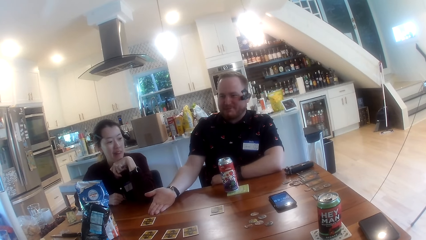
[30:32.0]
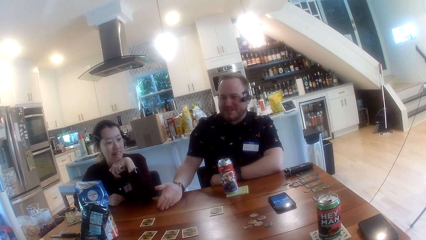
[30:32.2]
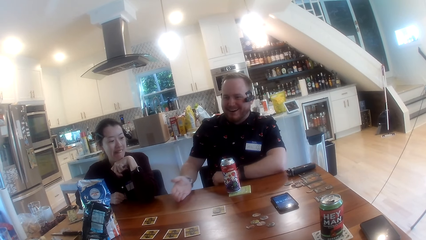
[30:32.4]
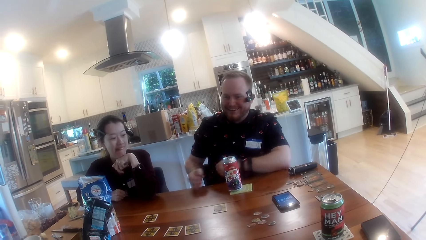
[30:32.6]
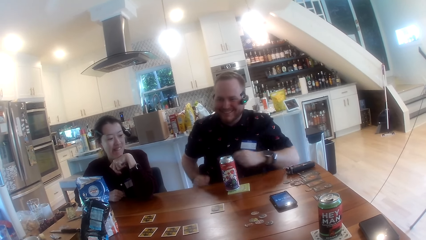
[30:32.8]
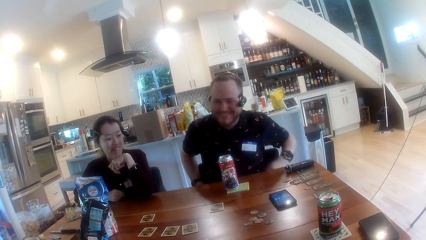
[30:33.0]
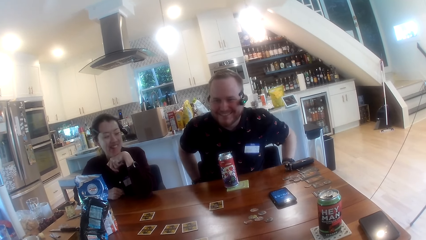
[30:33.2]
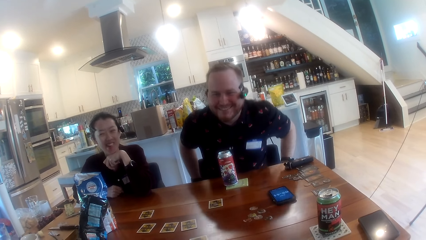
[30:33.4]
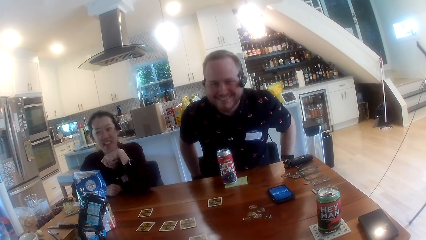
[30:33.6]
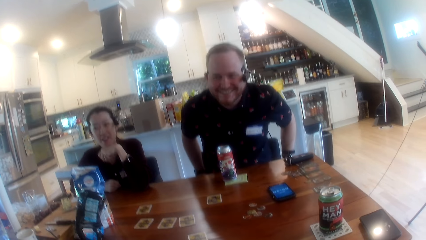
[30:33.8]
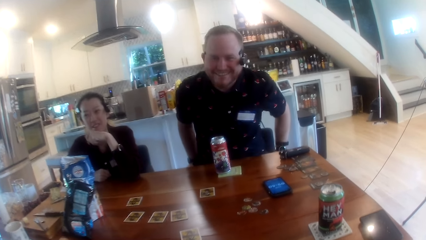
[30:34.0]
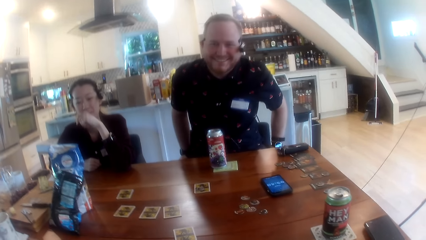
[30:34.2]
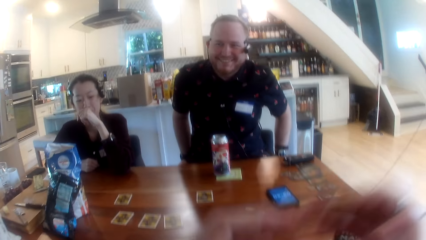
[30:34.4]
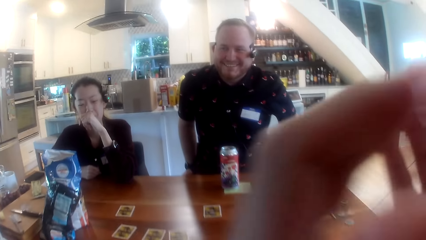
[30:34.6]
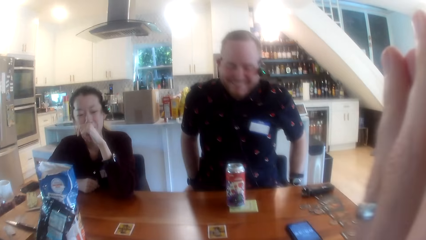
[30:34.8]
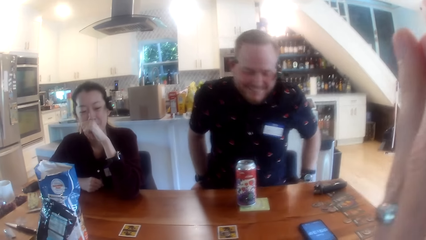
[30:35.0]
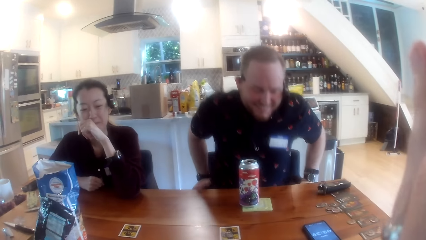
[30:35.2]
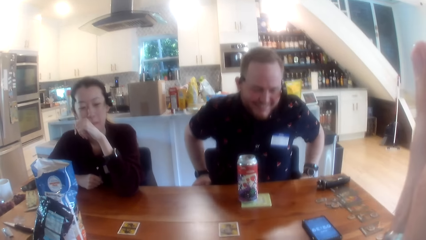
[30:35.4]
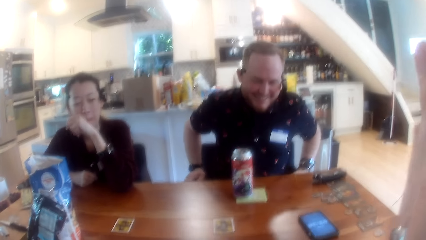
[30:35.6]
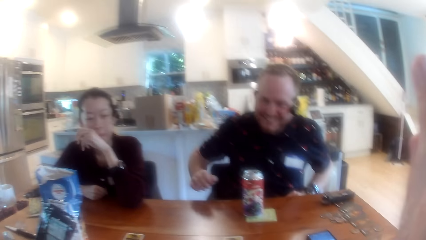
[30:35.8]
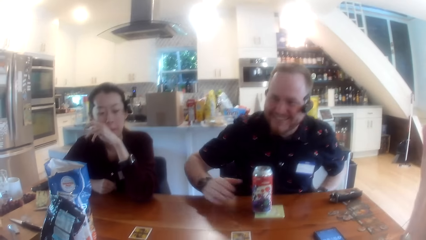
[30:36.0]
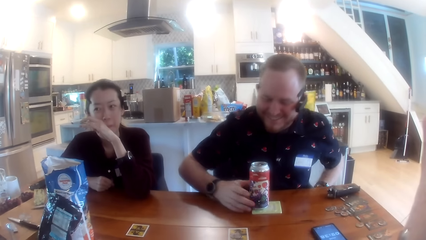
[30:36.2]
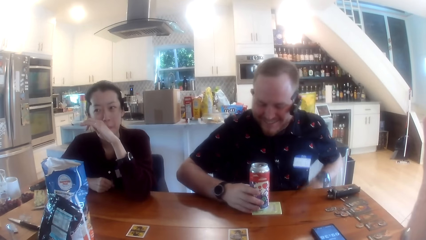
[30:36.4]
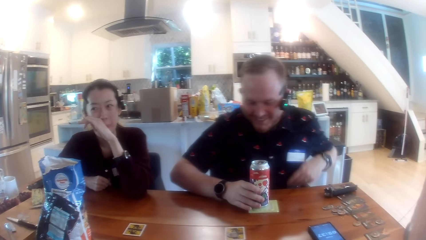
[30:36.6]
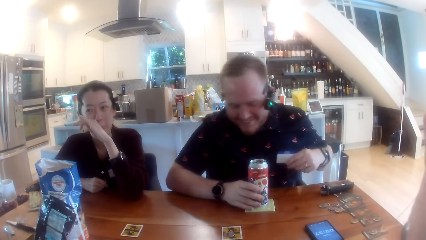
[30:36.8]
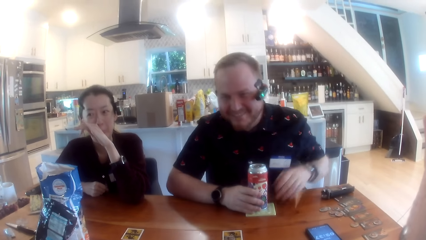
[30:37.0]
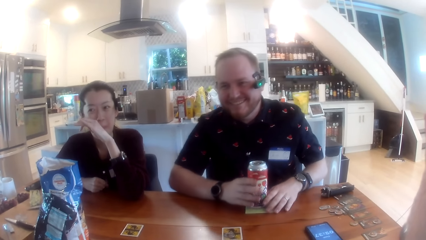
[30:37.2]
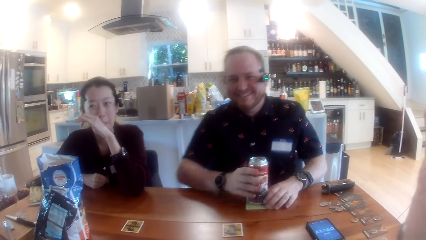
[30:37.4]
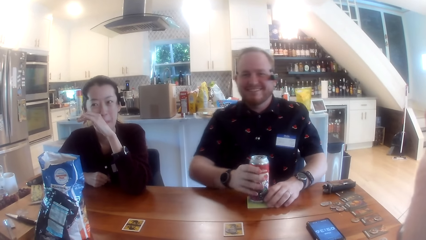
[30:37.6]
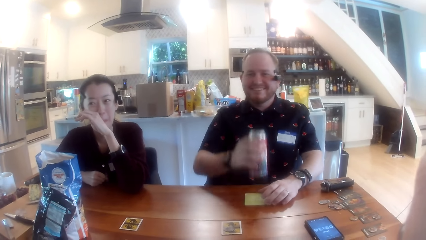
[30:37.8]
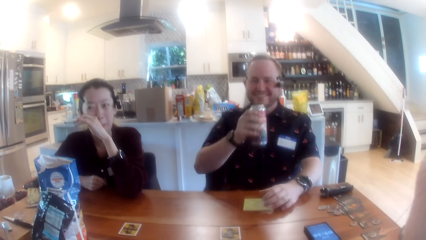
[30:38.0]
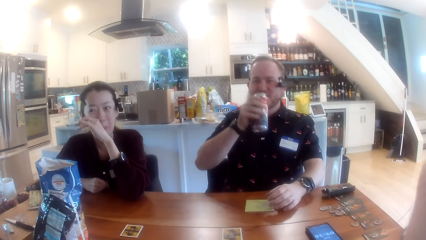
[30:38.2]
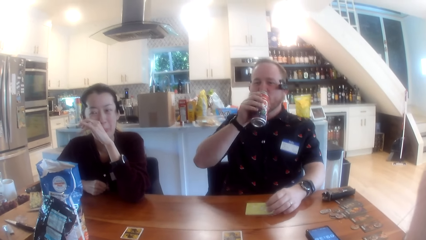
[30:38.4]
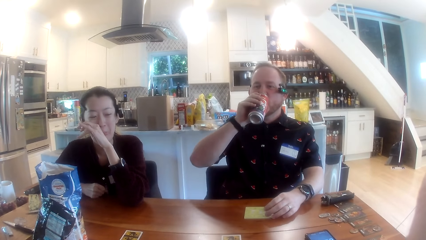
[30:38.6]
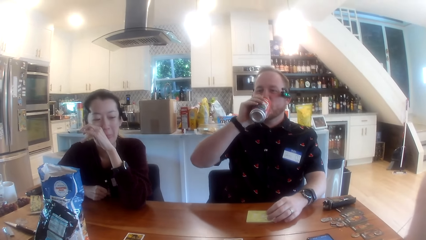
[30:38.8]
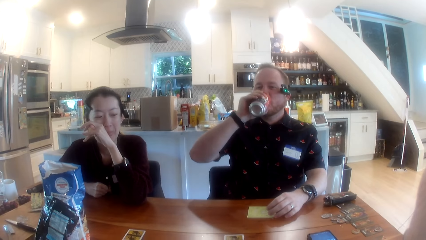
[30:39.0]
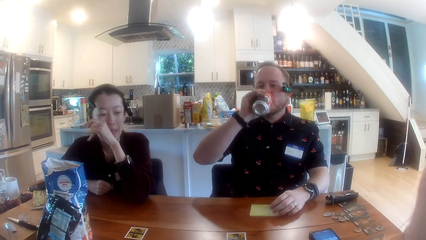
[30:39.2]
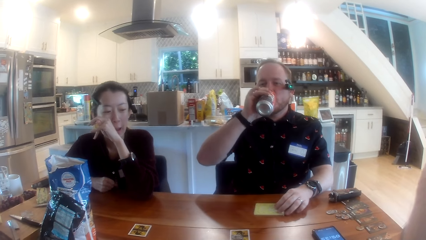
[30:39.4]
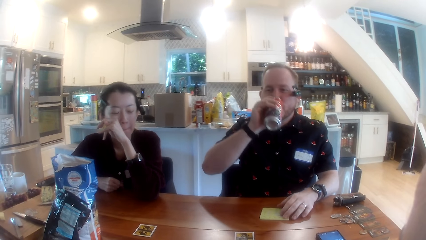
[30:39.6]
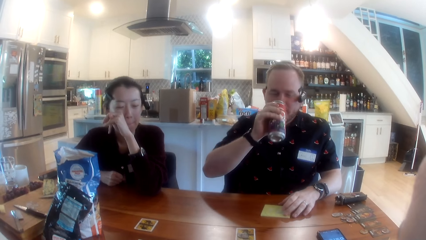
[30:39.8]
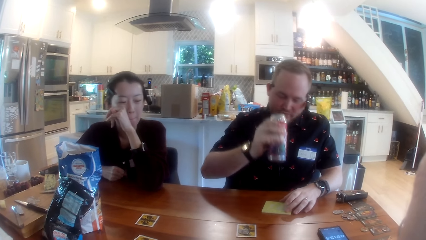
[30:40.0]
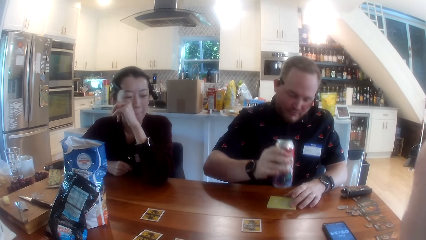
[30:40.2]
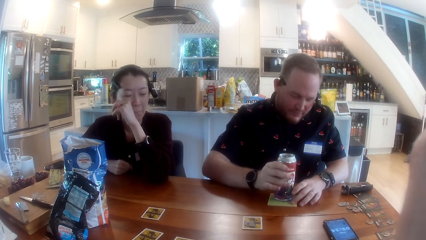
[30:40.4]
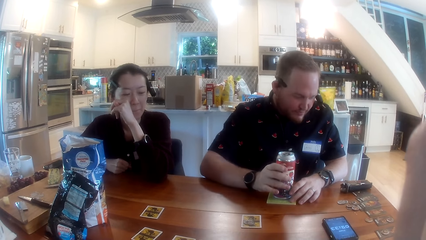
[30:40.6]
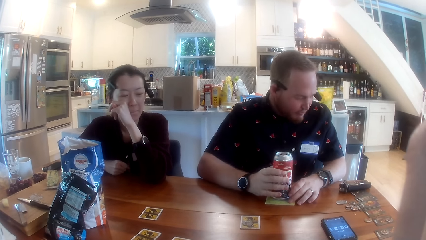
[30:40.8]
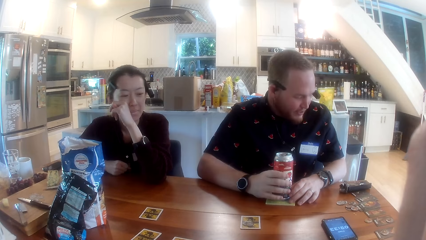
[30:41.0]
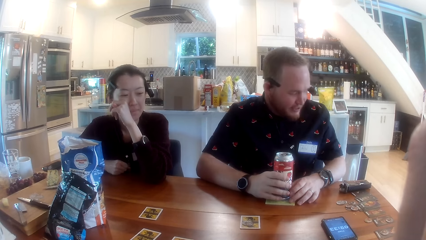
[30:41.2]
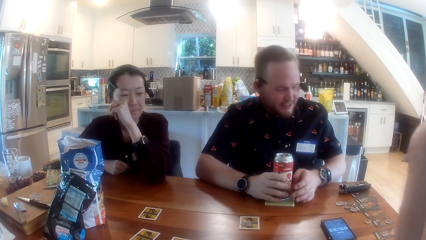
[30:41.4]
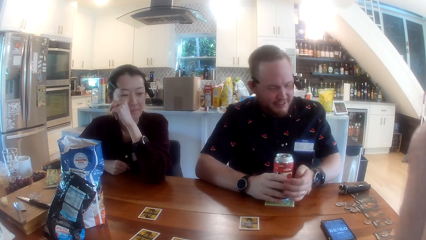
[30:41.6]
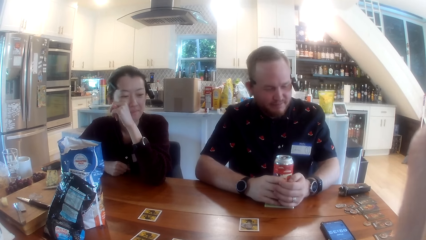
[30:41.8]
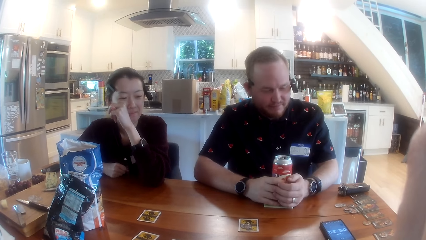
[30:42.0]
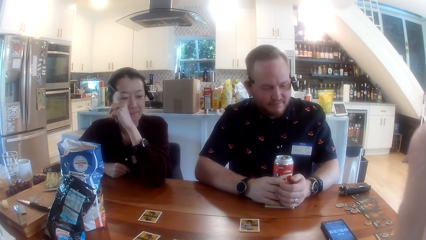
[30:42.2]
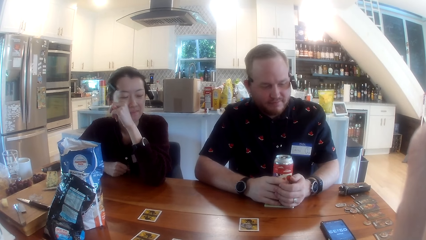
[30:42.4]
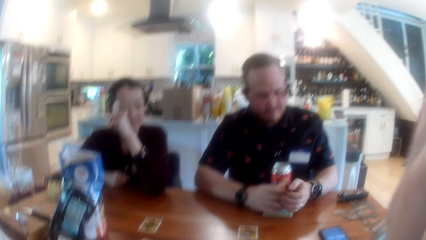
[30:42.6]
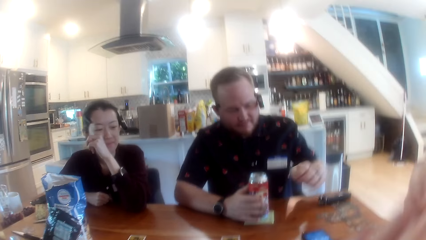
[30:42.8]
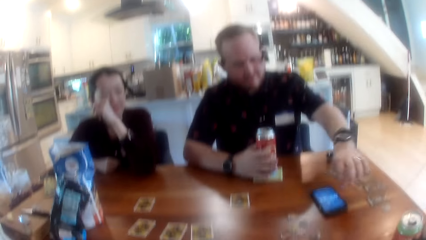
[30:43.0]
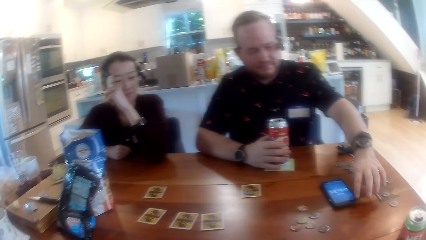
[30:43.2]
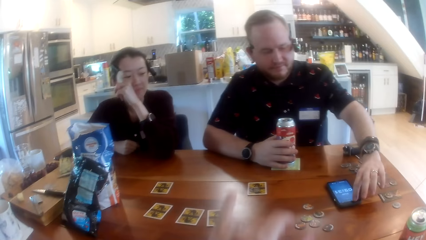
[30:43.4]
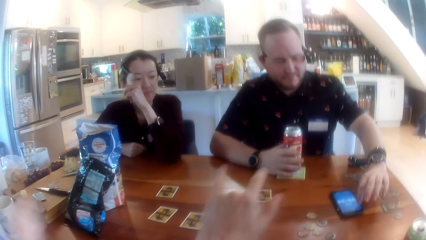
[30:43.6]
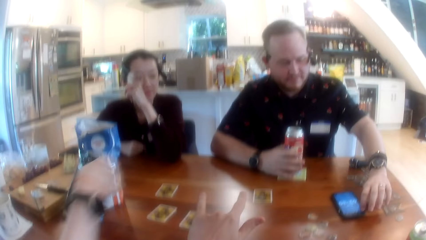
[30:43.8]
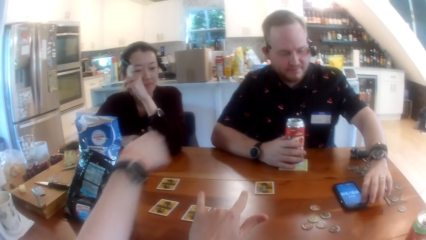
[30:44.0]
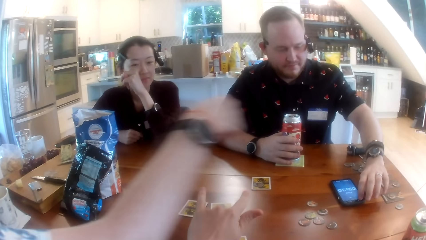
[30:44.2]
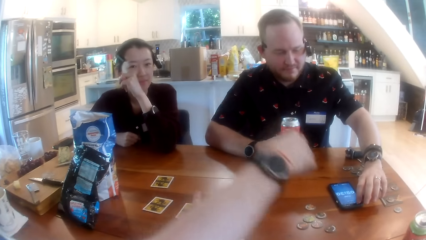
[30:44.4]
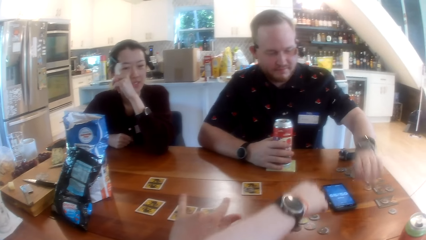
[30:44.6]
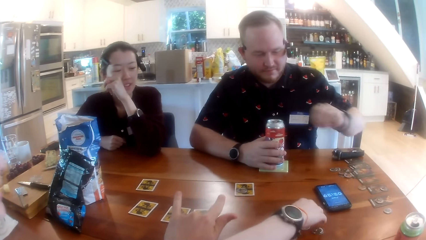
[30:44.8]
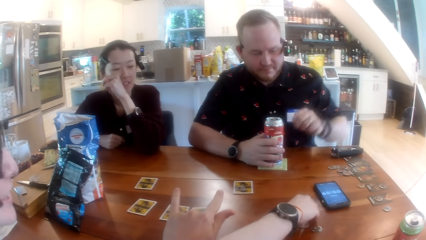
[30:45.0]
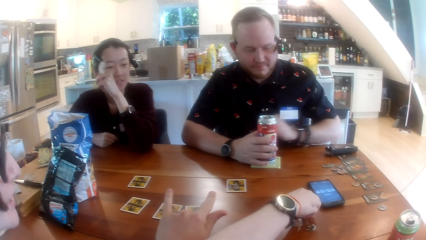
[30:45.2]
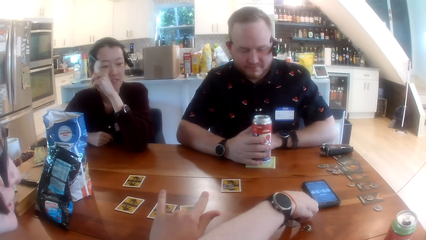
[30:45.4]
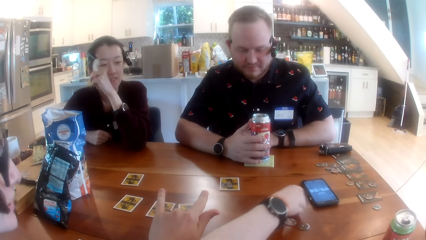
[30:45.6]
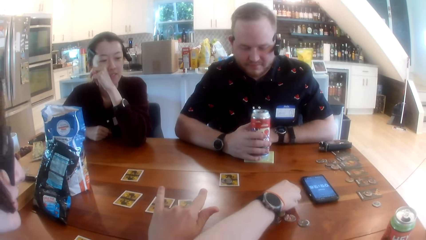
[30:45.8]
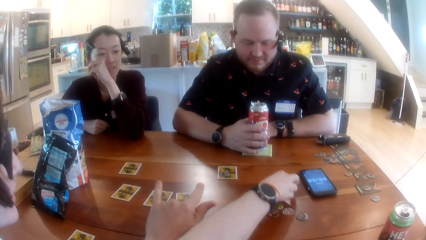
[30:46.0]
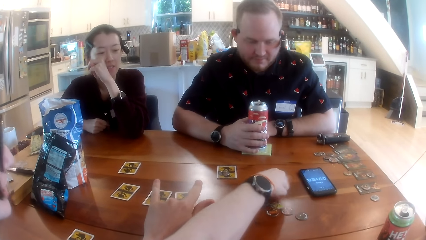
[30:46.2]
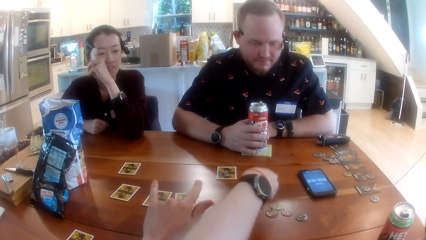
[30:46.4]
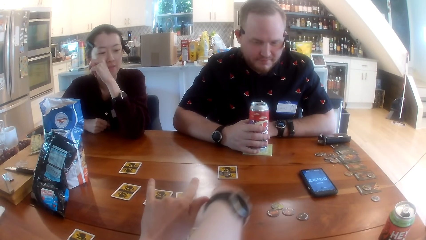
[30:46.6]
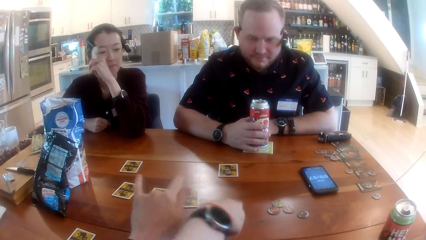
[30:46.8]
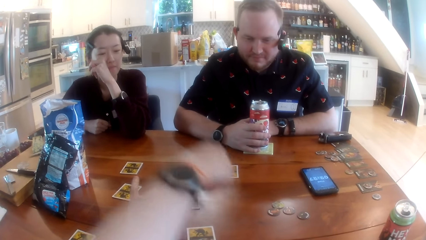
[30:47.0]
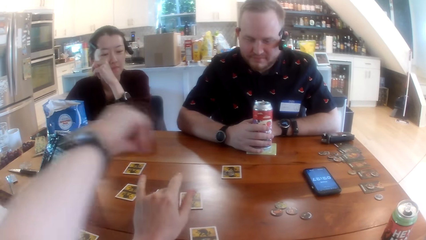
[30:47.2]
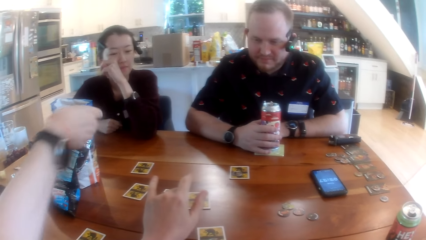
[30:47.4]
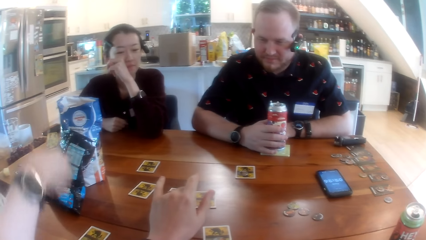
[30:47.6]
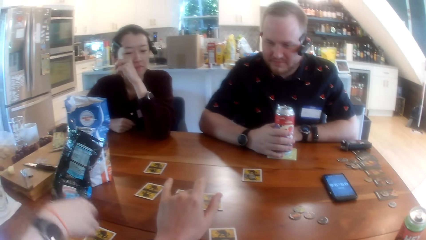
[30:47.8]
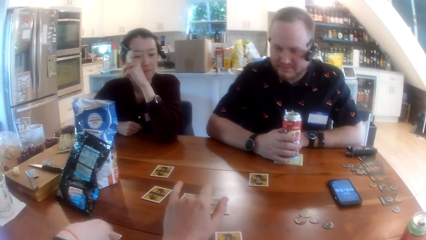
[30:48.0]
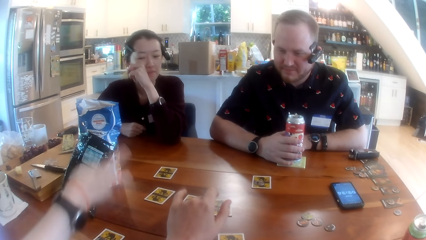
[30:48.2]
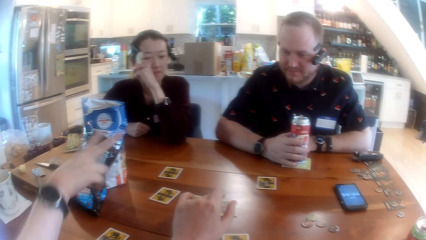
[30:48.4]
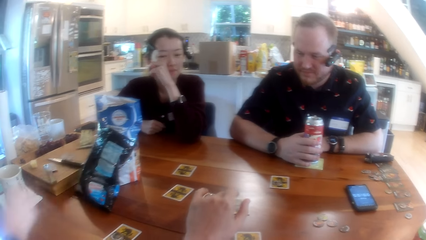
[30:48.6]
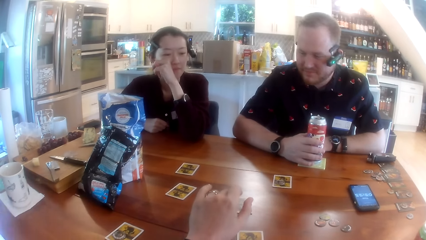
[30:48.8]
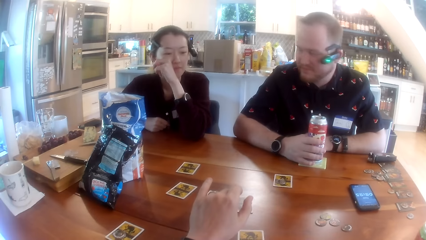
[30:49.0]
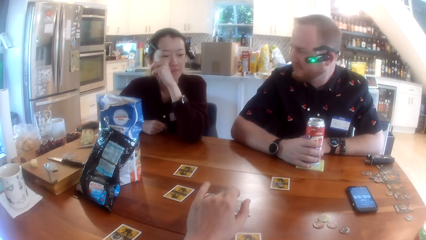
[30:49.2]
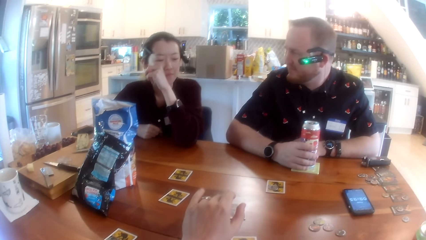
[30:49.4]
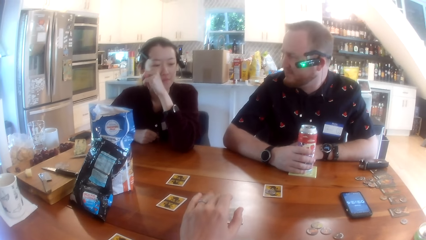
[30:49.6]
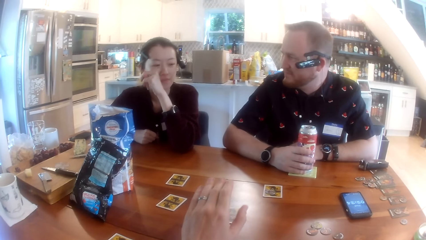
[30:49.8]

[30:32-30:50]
The man picks up a can from the table with his right hand. He drinks juice from the cup in his right hand and drops the can on the table with his right hand. The man uses the phone. The camera wearer interacts with the man. The man touches the phone with his left hand. The woman moves the game pieces with her right hand.
